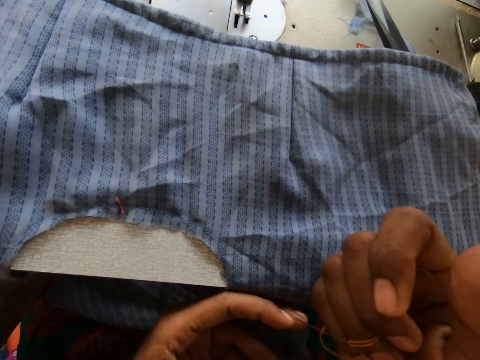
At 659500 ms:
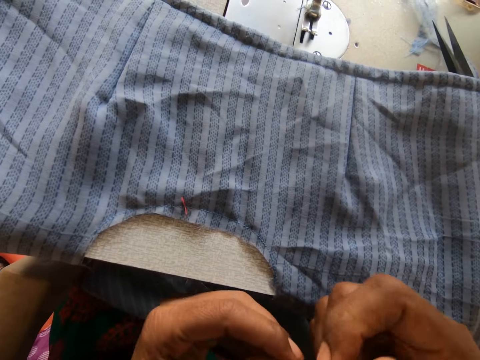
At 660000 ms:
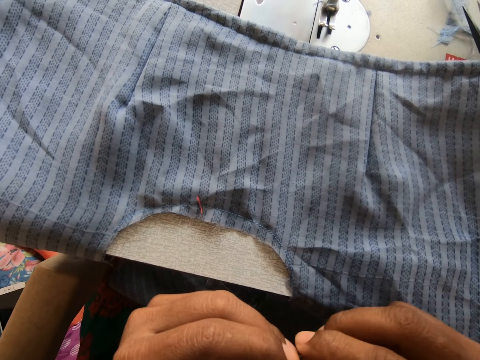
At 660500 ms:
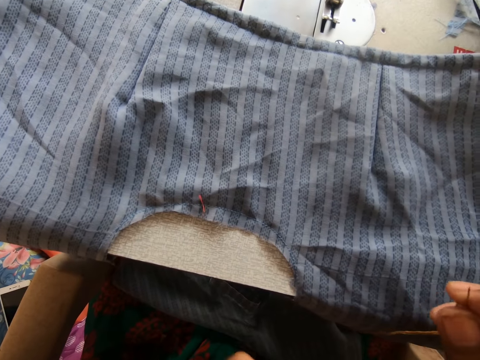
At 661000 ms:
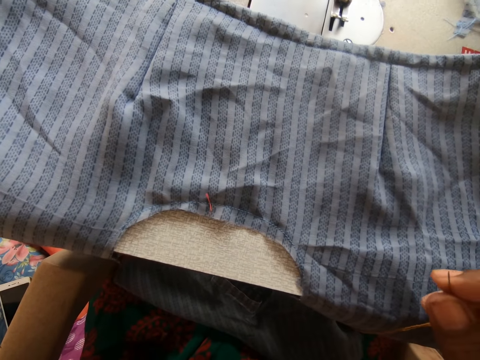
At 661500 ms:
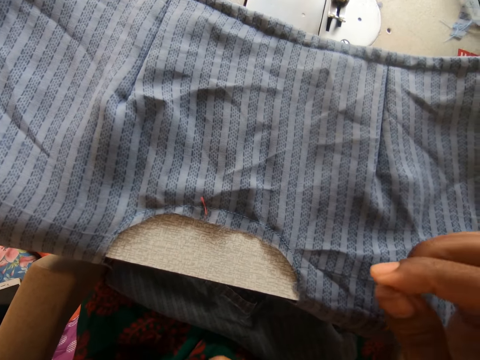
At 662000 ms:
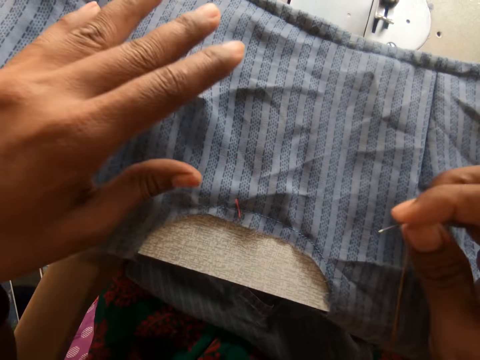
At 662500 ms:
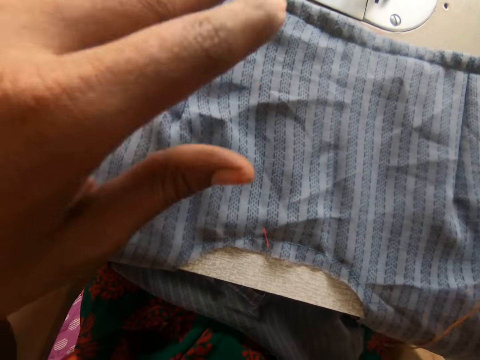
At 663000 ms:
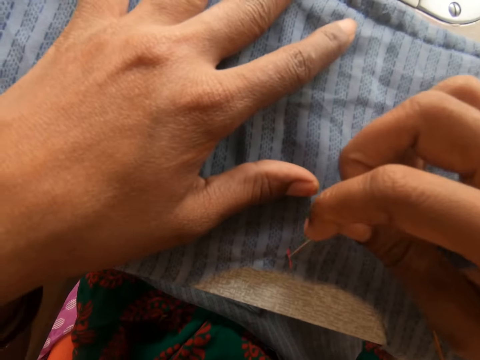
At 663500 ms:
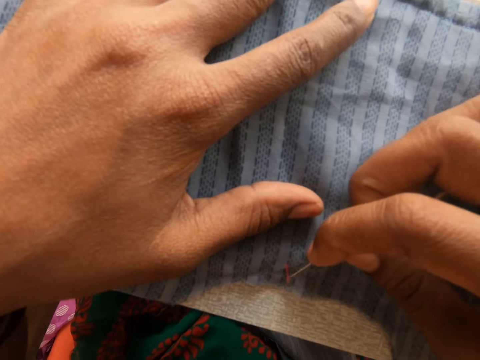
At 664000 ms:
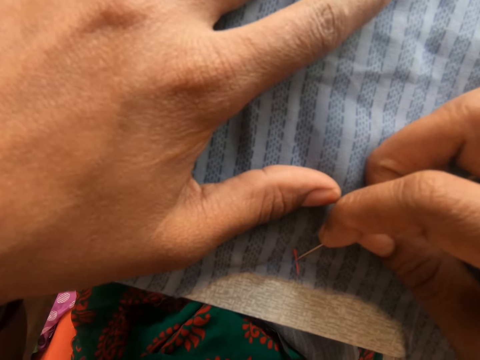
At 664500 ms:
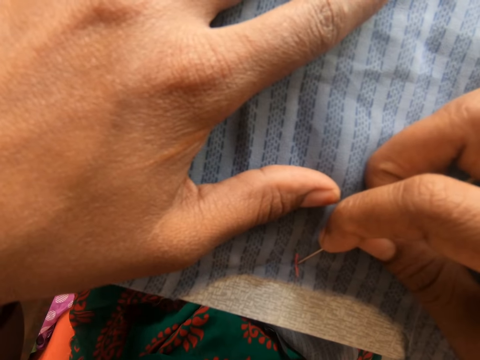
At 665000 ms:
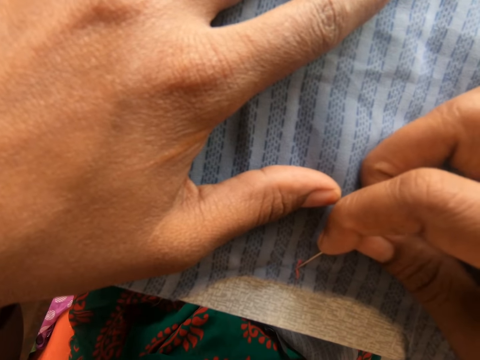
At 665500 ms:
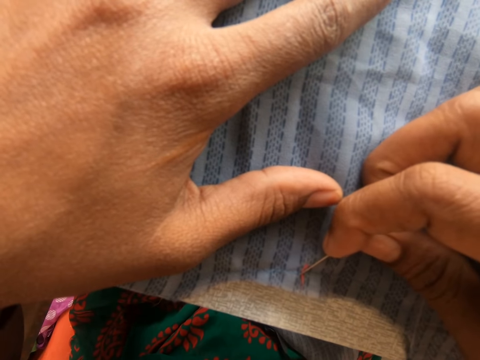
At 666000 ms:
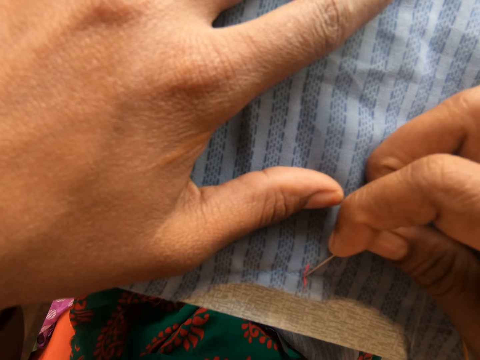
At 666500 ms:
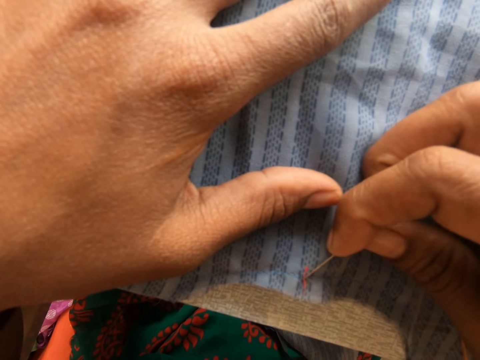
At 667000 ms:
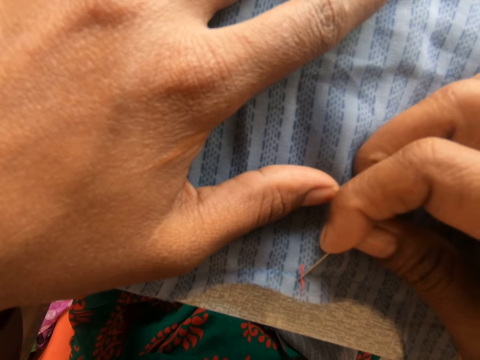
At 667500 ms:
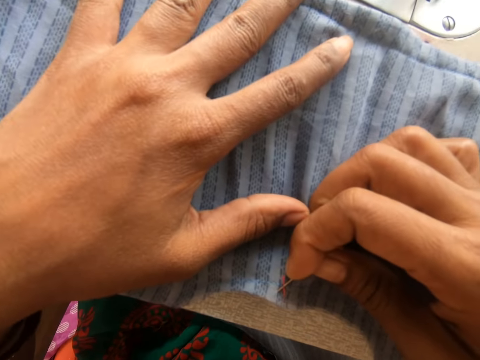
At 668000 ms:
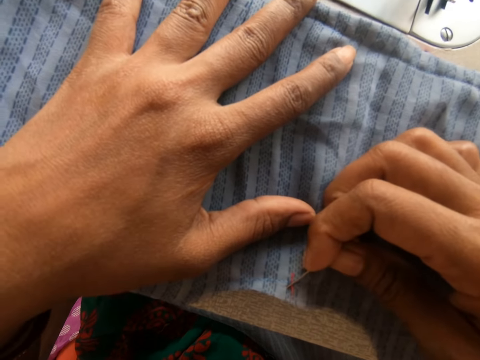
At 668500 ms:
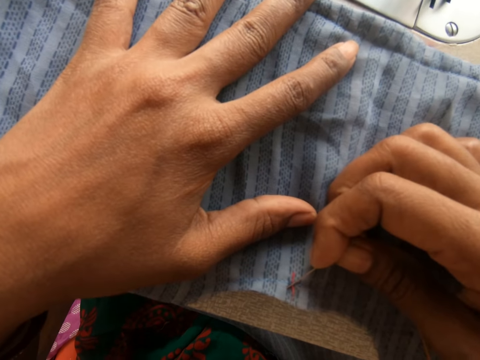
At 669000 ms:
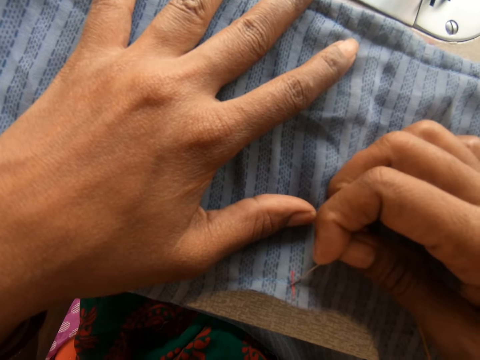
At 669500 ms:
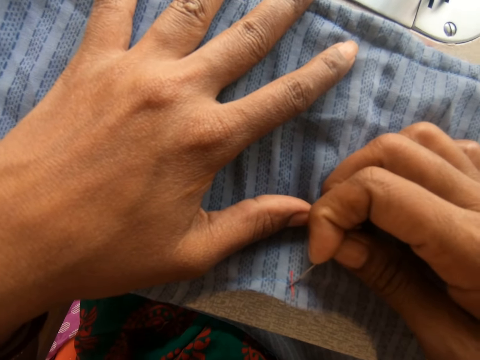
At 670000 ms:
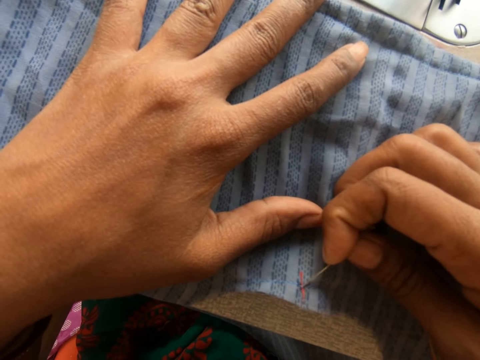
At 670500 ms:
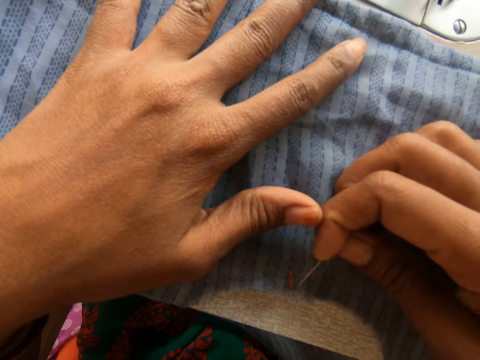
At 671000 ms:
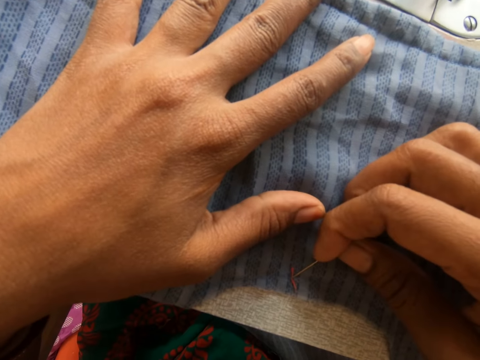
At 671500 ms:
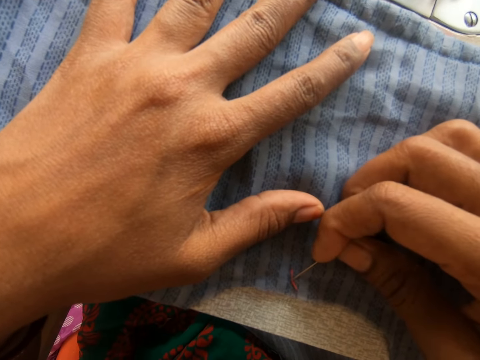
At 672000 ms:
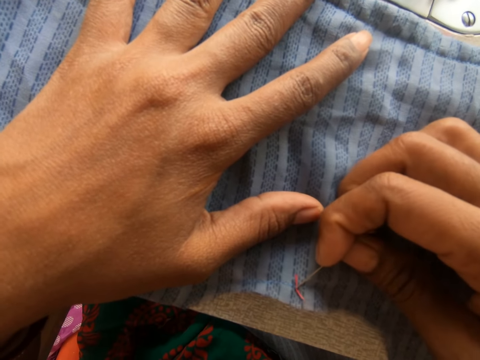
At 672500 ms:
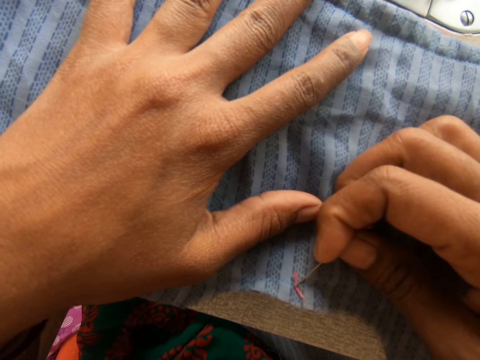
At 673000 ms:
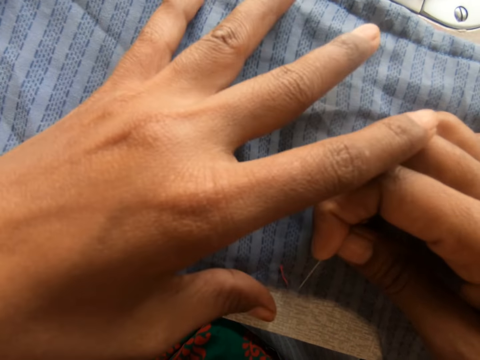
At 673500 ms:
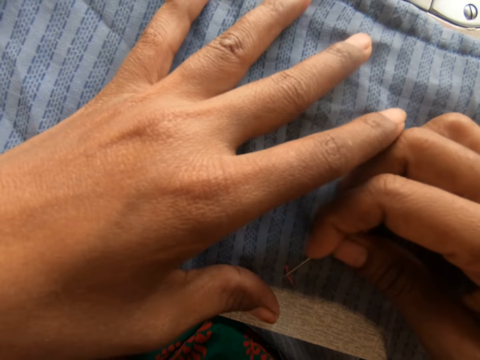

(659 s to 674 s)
The camera wearer pulls out a thread from the cloth with the needle in her right hand. She sews the cloth with the needle.

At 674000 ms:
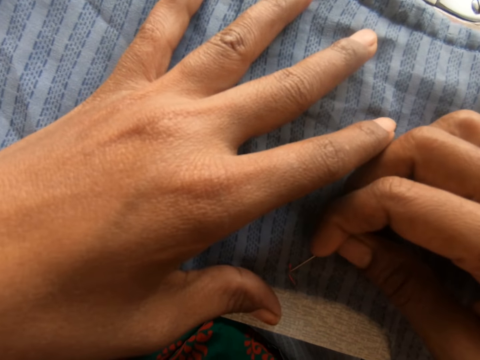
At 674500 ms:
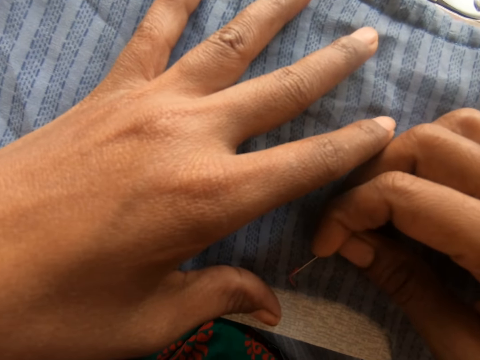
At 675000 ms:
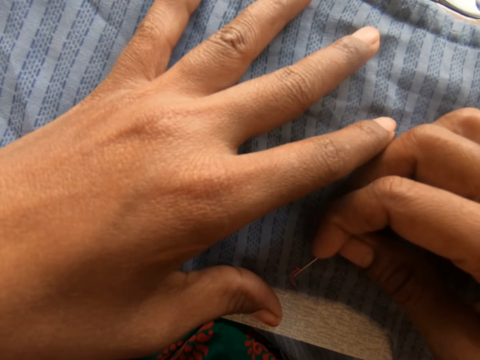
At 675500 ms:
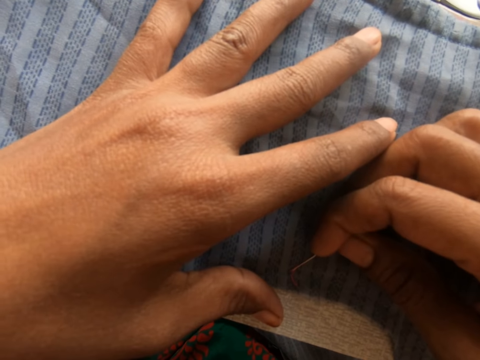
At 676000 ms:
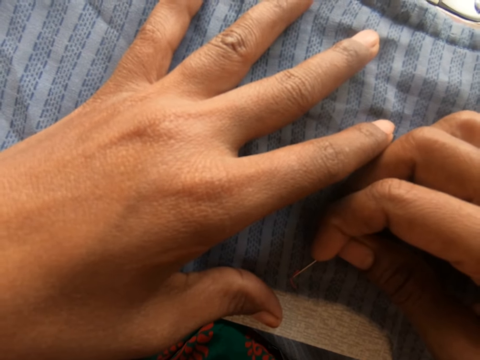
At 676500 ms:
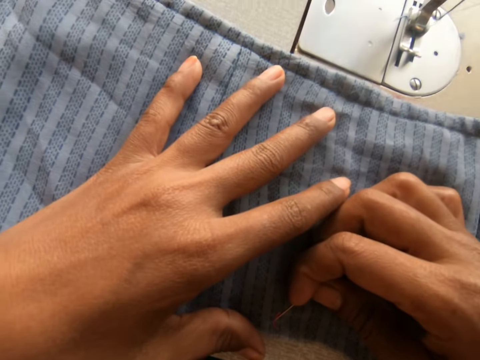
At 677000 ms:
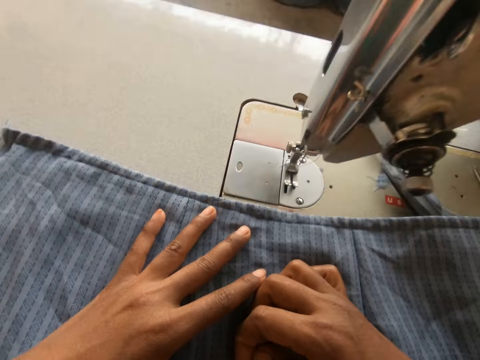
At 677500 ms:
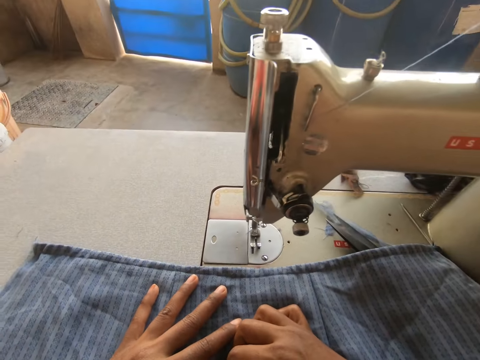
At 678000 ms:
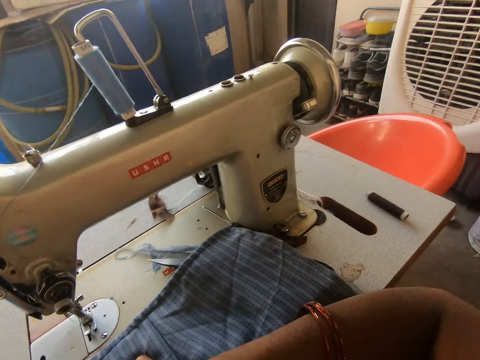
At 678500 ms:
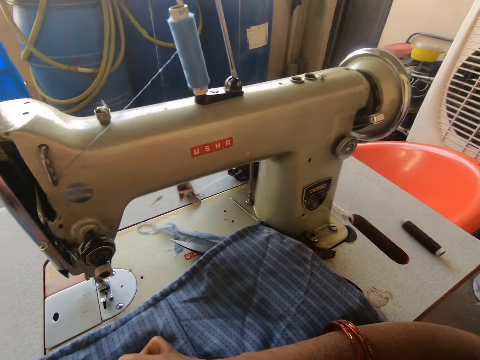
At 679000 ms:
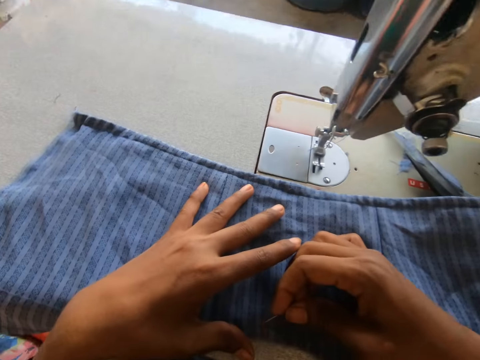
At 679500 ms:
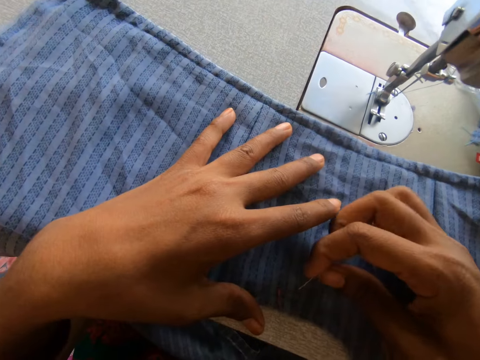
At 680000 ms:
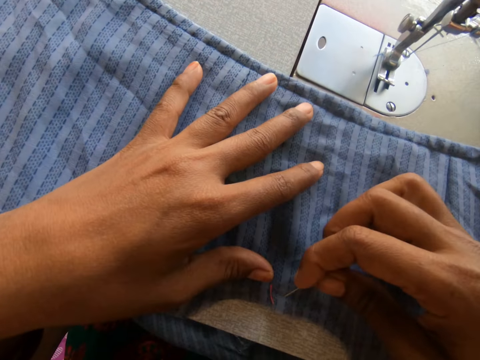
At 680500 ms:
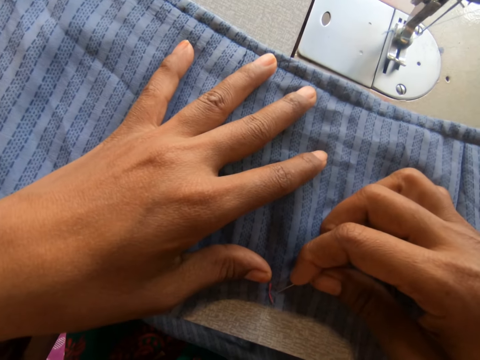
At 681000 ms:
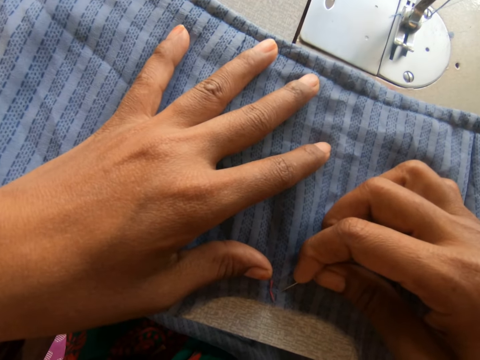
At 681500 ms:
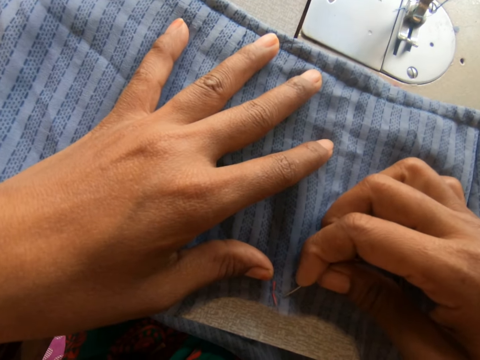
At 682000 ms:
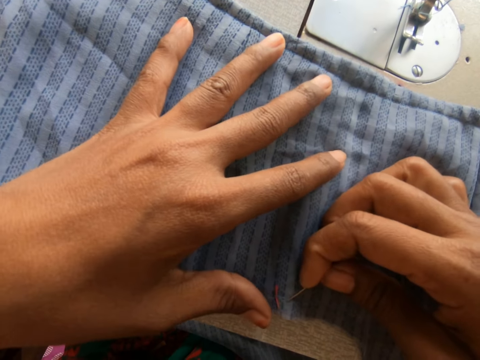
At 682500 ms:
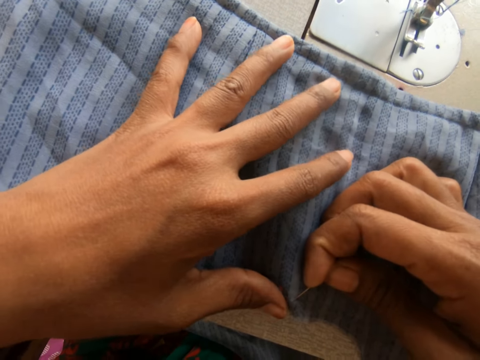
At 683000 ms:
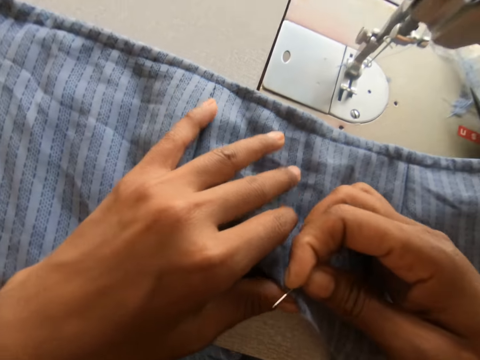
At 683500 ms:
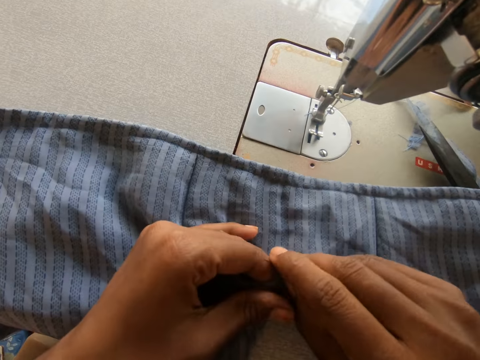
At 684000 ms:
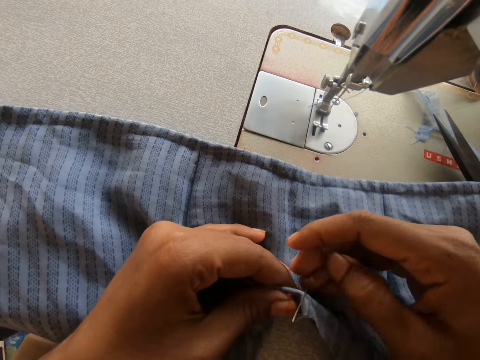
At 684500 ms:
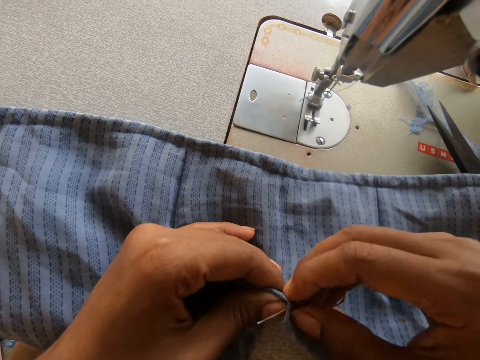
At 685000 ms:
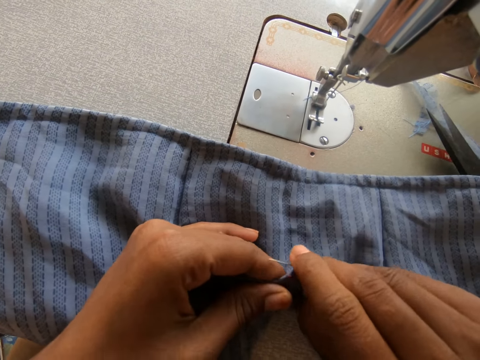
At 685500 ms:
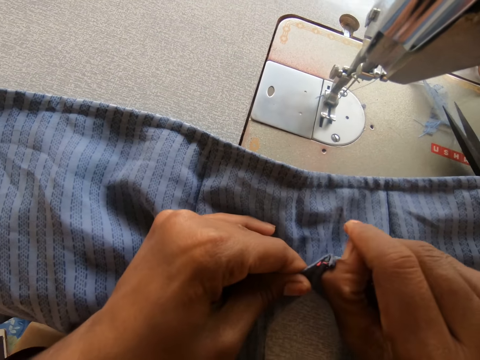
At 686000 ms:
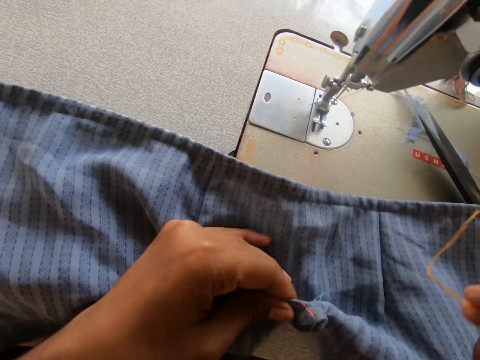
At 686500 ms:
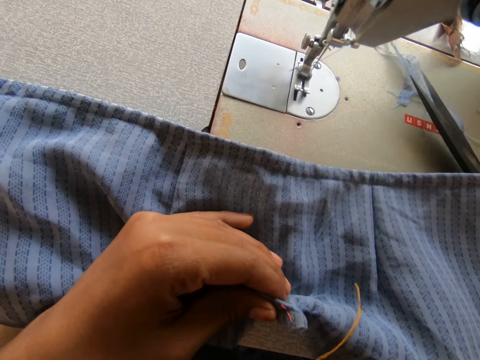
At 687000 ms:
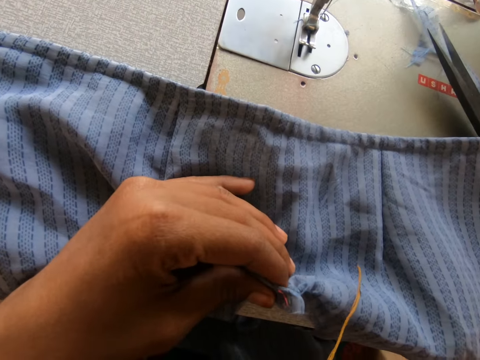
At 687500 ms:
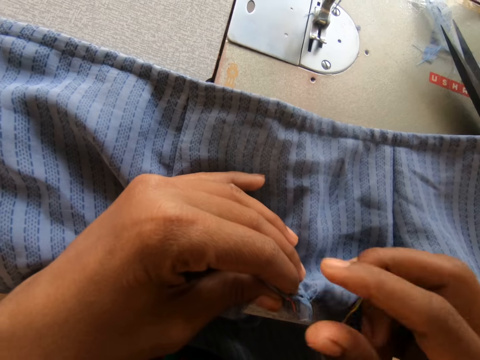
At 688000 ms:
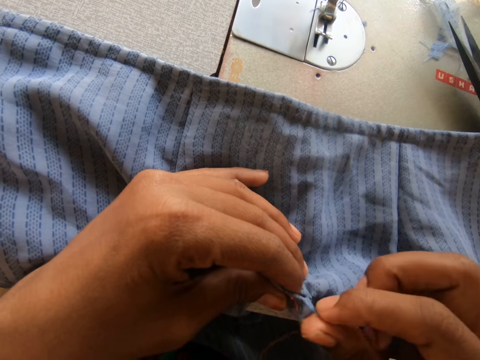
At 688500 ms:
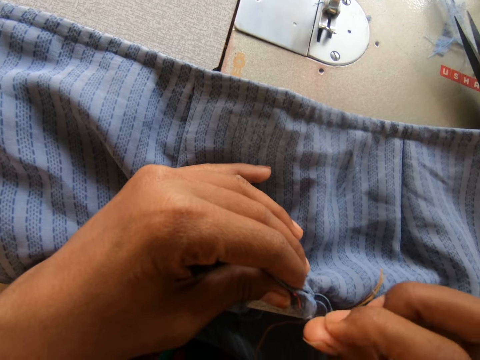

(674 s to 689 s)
The camera wearer looks around. They remove the thread with the needle.
